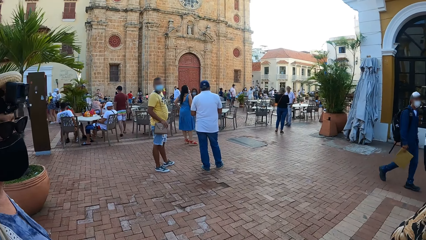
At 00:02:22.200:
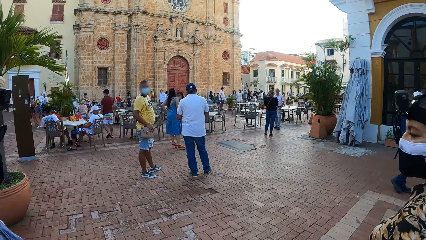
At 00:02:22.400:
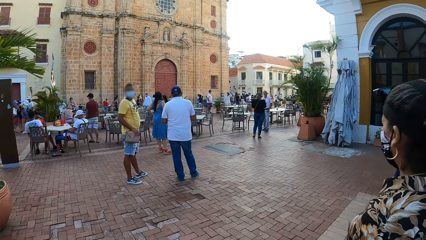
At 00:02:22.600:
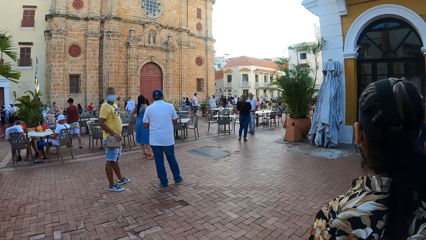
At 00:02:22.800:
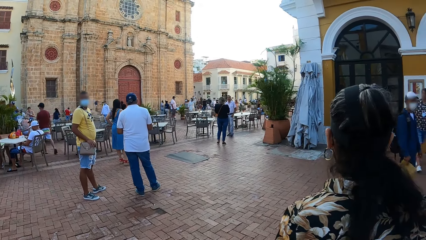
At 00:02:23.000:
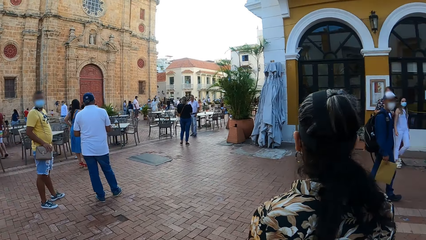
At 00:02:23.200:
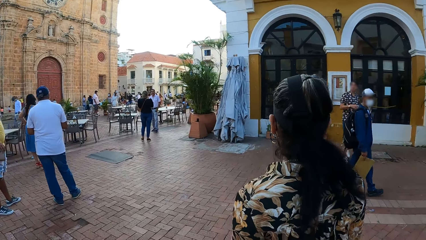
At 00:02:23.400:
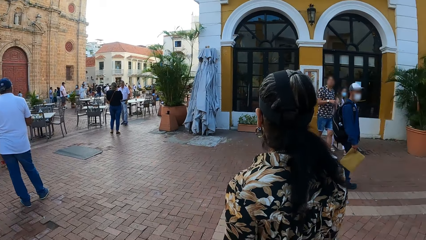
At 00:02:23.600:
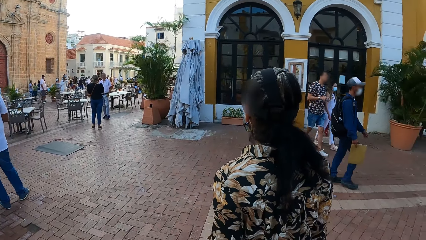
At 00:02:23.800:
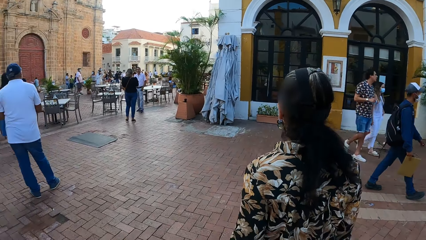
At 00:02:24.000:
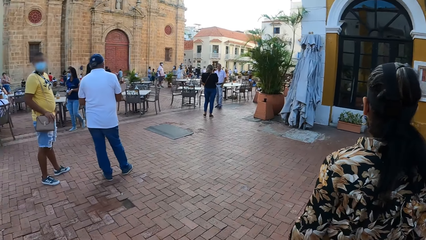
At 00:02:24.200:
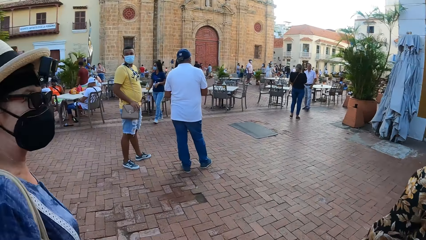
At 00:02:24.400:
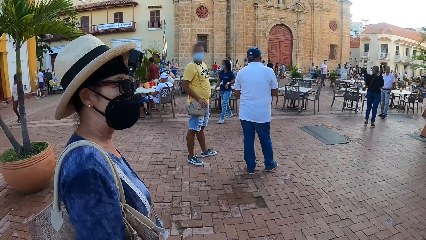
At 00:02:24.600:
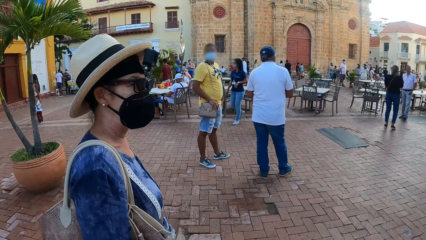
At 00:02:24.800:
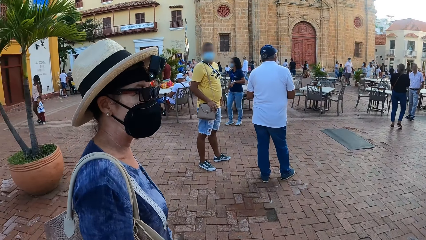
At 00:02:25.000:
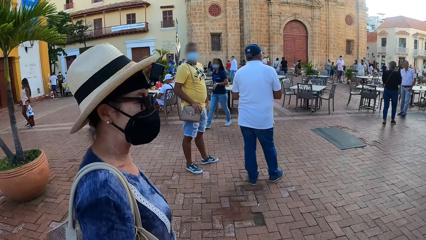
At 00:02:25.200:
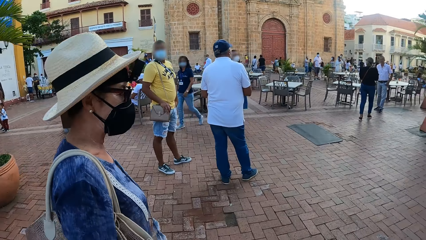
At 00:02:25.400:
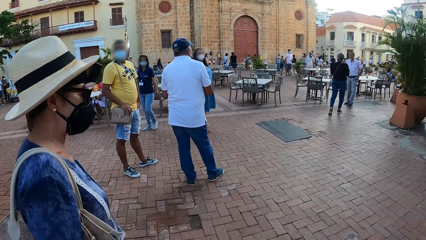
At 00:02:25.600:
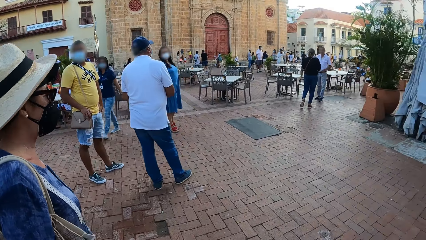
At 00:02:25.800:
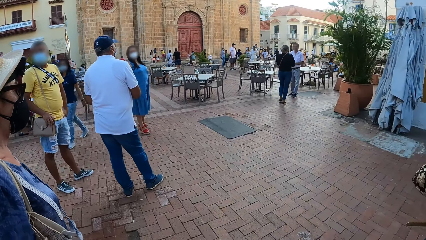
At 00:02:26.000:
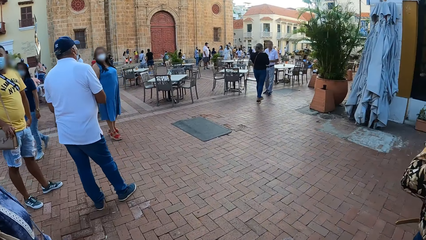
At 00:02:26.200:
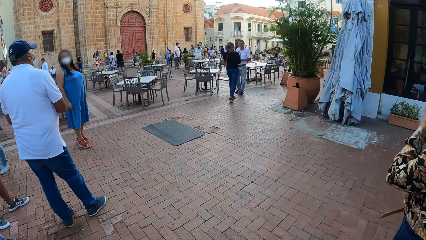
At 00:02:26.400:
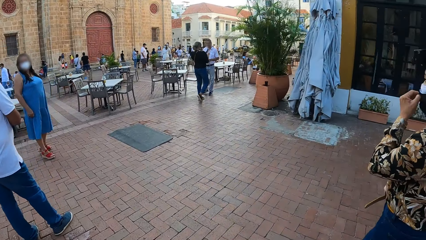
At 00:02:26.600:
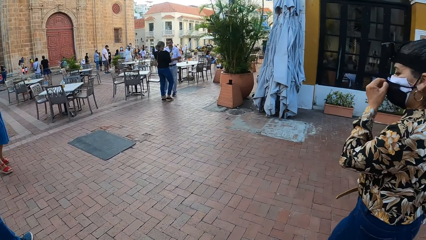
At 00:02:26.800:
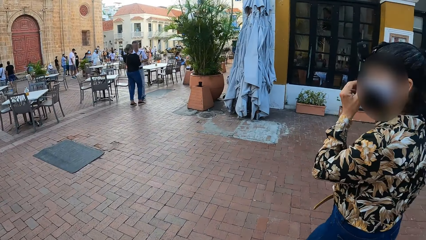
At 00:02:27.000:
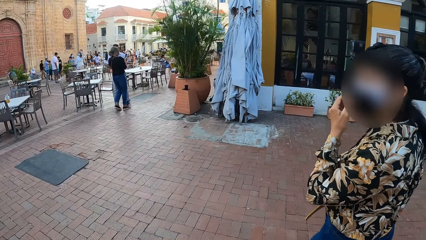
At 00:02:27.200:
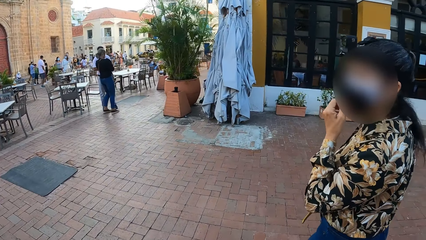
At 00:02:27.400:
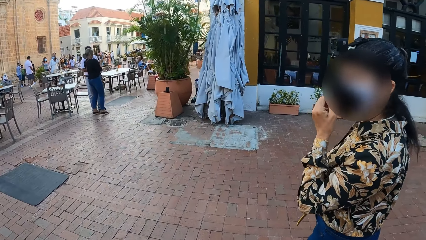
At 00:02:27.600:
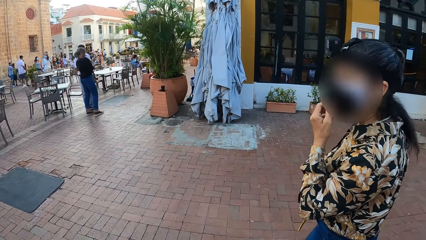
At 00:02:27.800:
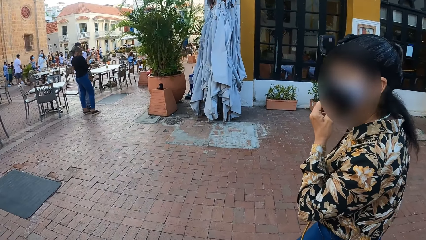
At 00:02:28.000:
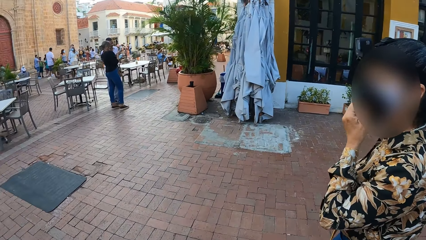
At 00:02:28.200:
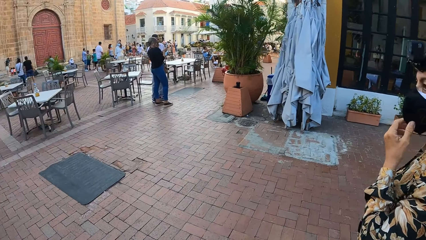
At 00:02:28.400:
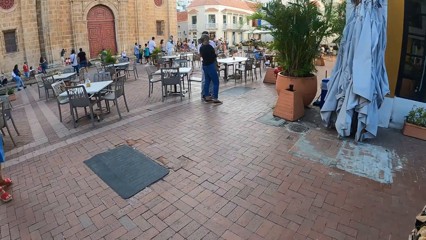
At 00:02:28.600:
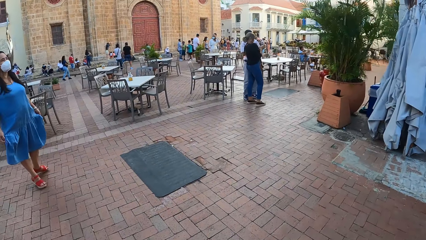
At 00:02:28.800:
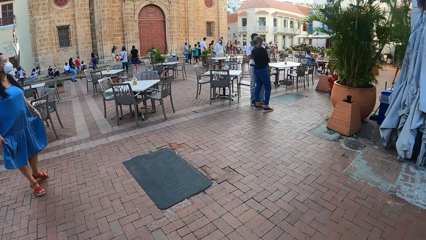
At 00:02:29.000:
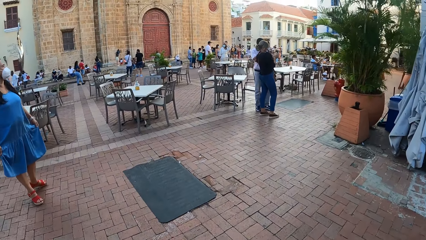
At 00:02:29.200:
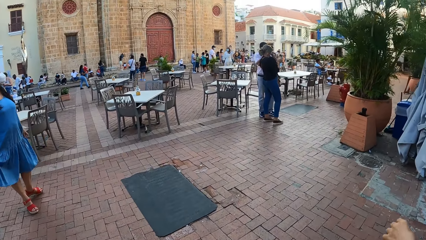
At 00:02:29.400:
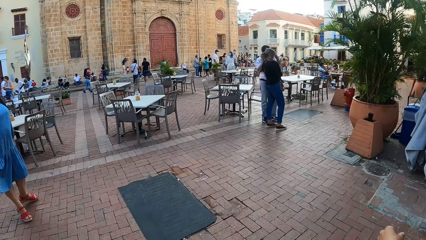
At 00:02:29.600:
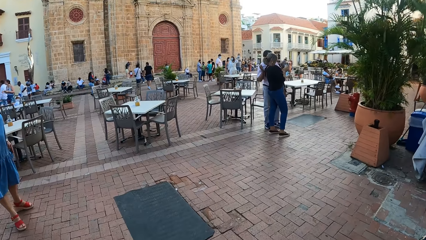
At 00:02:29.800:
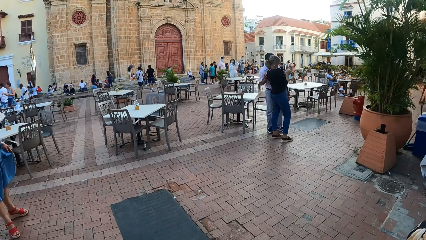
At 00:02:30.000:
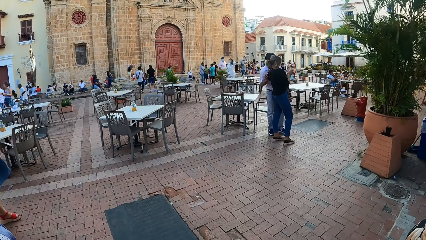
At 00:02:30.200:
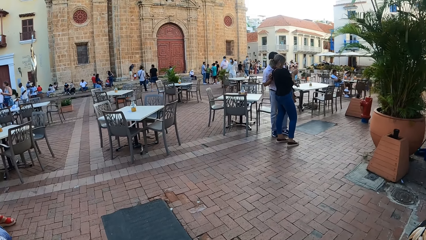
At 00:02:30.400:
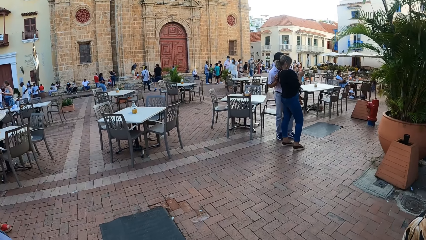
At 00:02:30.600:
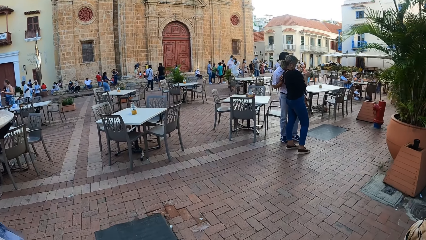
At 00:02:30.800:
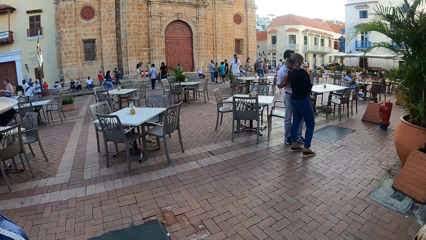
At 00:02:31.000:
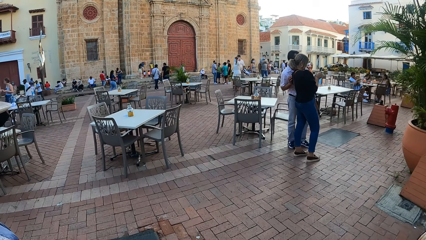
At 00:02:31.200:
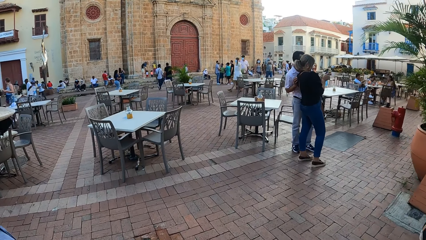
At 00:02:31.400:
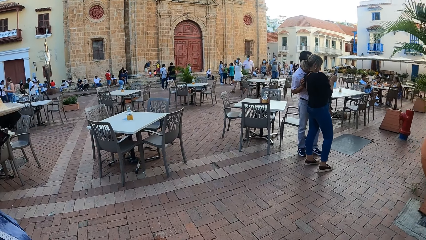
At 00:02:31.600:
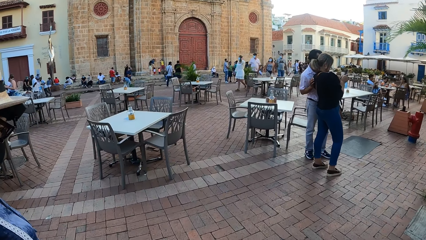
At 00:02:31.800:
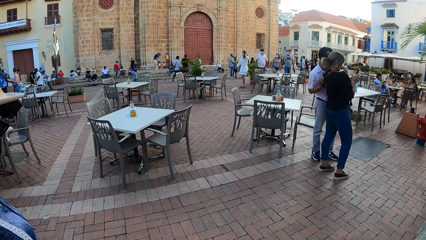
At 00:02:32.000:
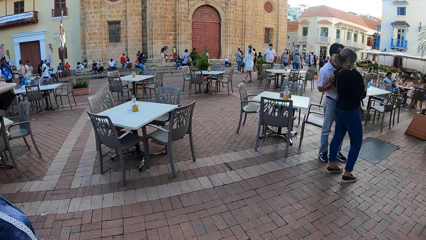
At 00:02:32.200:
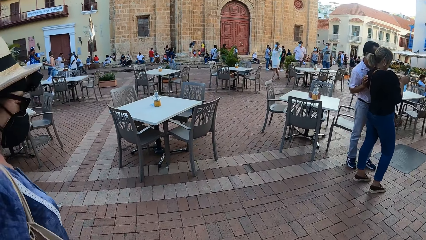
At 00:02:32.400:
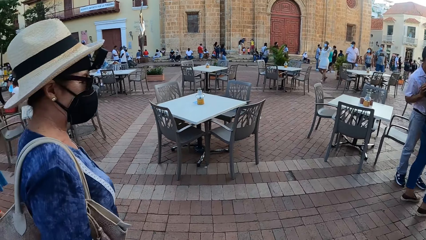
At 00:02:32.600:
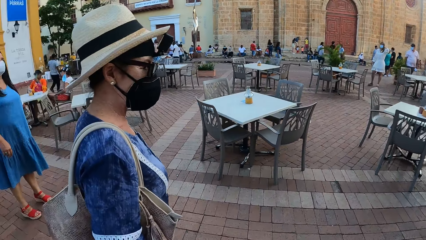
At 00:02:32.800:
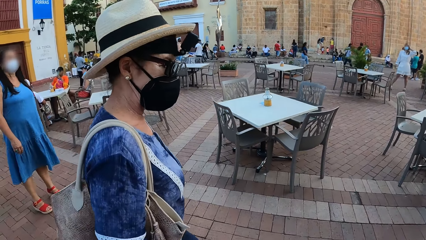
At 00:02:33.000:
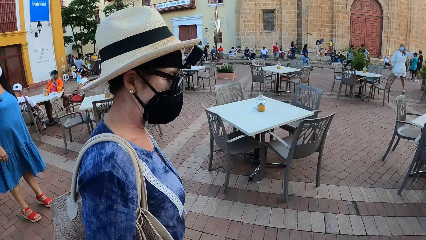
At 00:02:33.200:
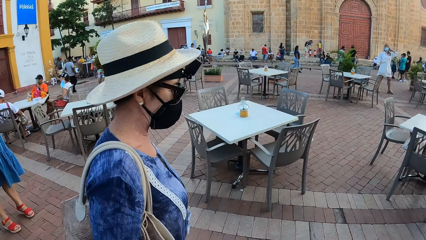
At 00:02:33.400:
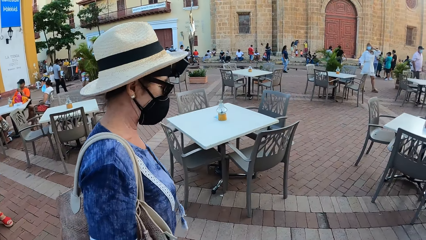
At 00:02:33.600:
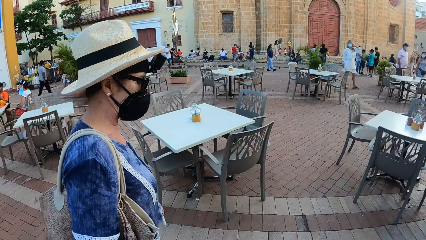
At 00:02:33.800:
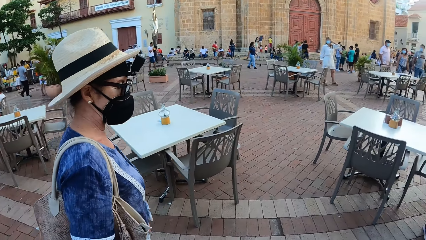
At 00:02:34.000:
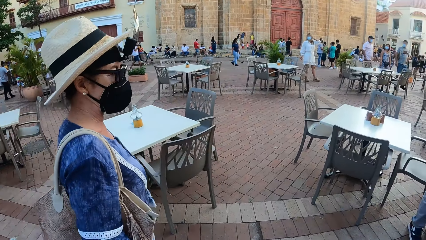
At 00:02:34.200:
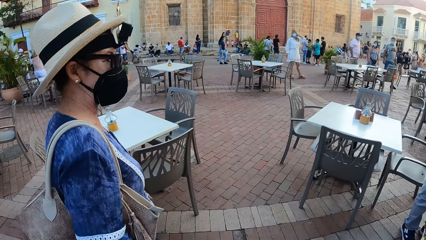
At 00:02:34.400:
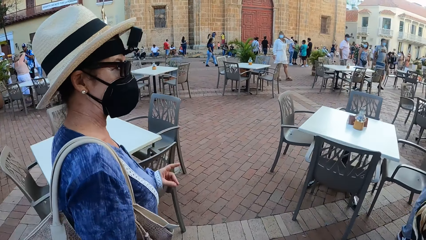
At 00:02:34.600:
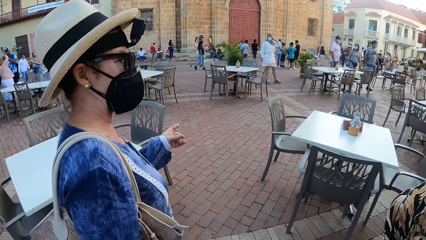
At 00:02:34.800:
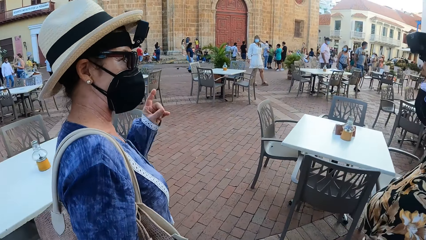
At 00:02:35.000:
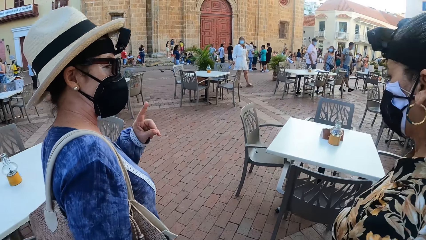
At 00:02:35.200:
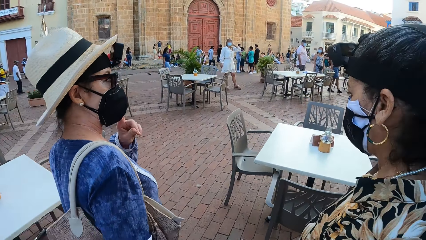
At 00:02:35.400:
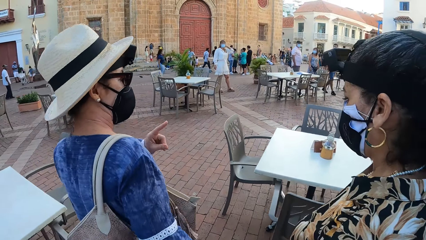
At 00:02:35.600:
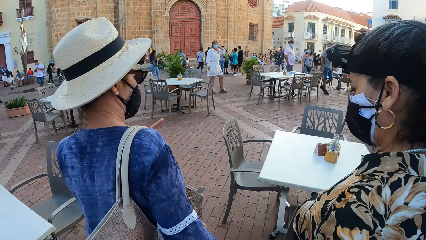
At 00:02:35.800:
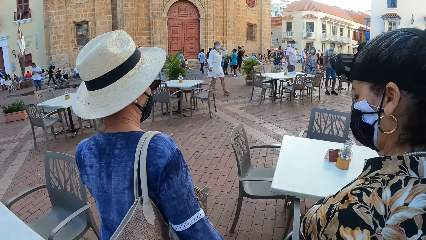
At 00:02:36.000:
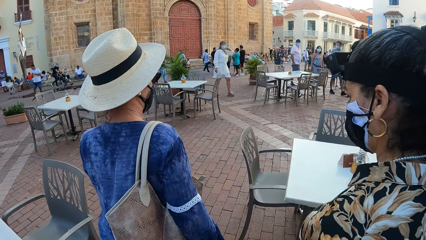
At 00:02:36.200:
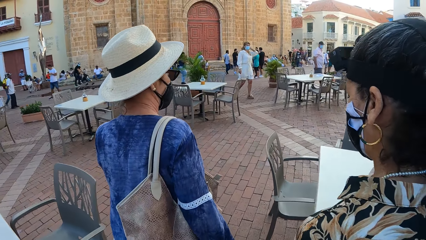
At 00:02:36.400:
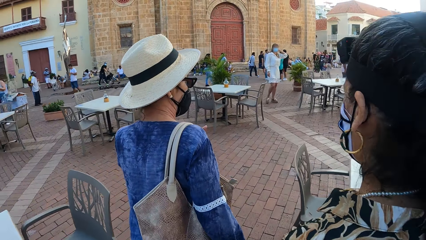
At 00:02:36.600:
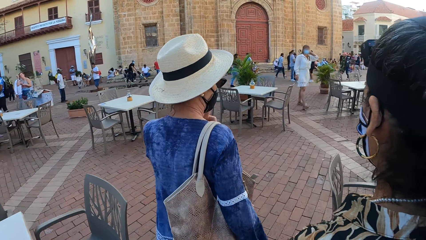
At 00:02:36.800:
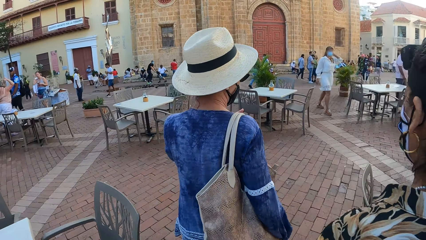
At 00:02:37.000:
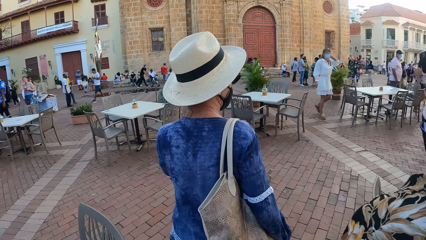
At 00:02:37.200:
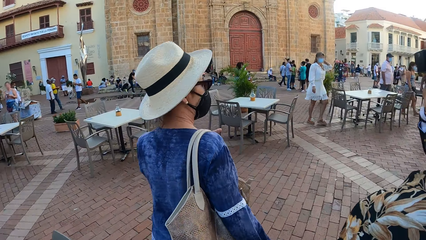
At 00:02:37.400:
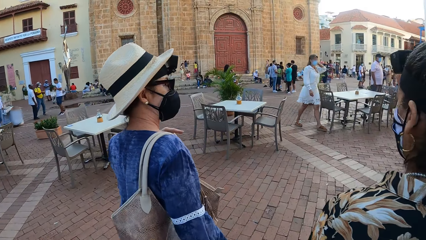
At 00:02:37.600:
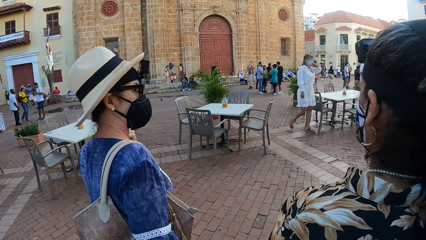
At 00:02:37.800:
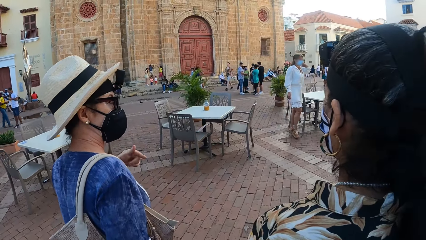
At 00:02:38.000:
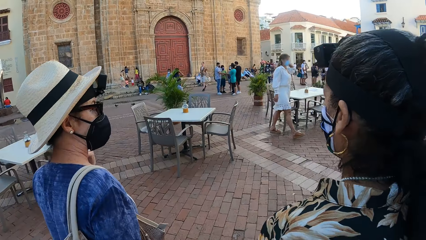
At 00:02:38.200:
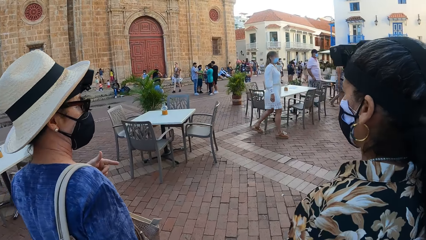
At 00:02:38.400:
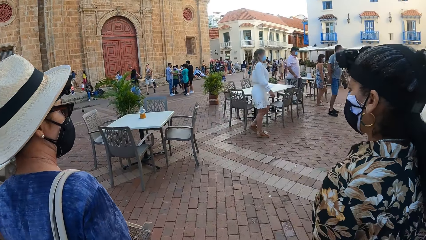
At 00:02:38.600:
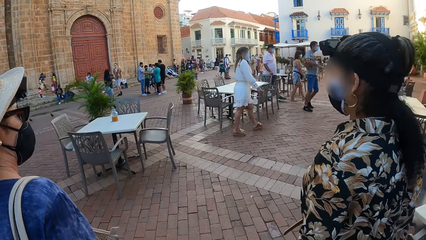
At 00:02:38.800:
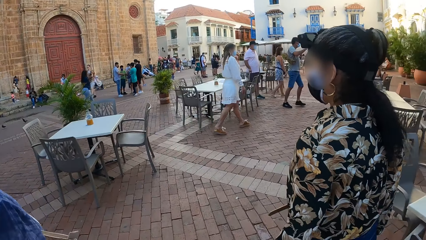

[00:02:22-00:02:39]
The camera wearer looks around a walkway. A person adjusts her face mask. The camera wearer looks at another person. The other person gestures to the first person.
